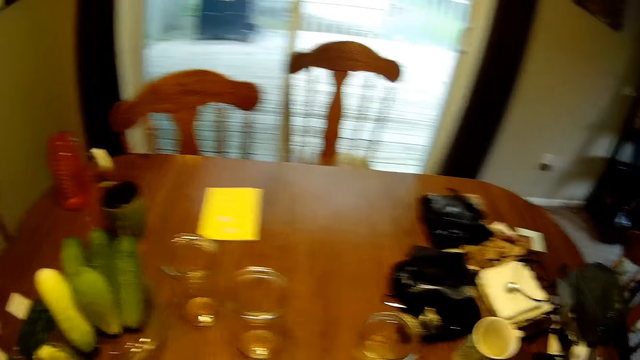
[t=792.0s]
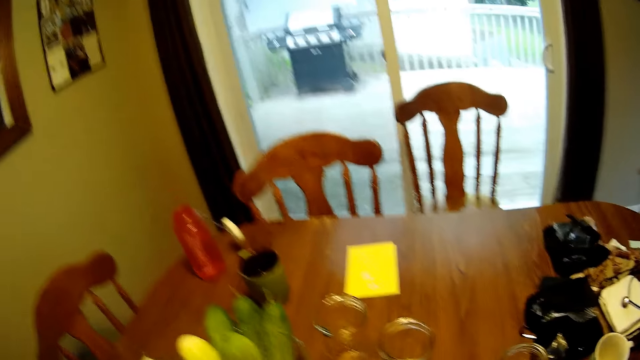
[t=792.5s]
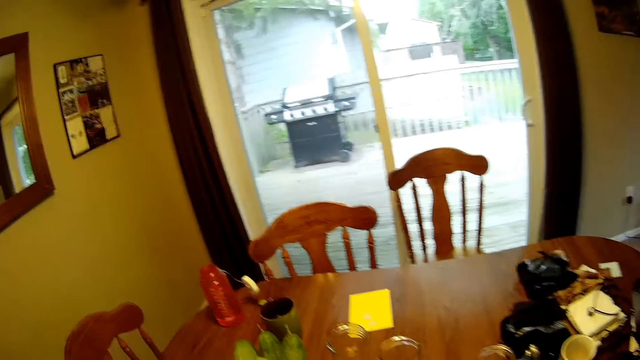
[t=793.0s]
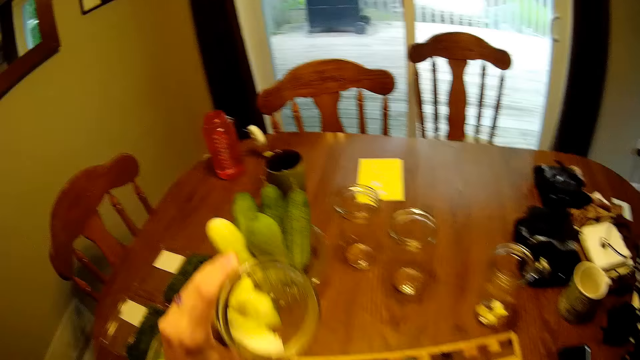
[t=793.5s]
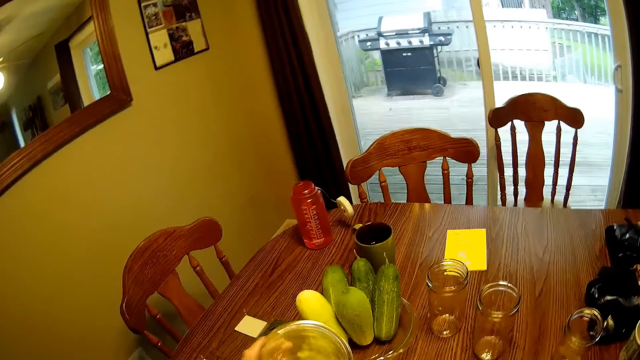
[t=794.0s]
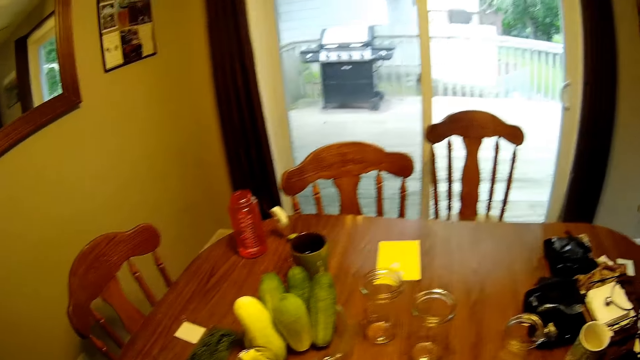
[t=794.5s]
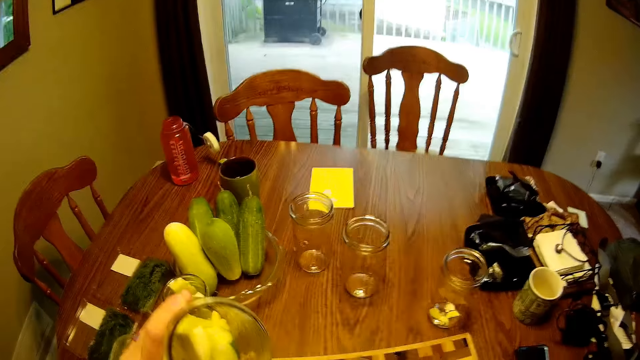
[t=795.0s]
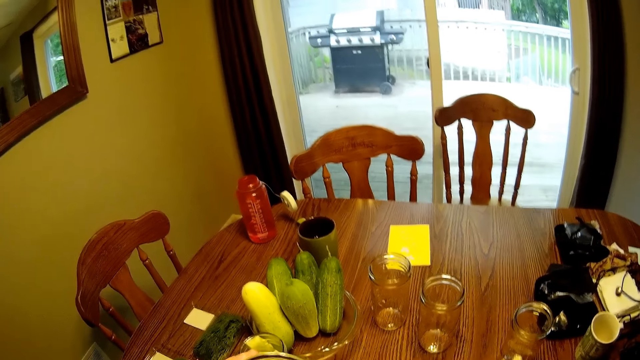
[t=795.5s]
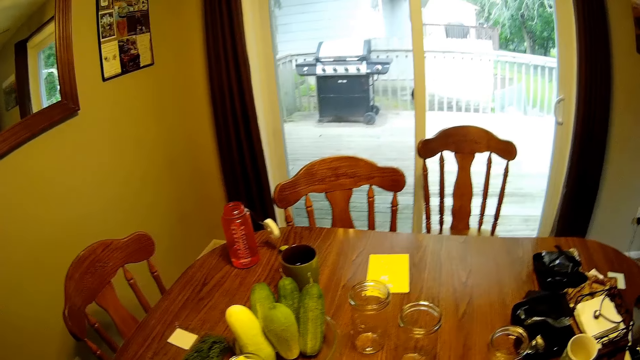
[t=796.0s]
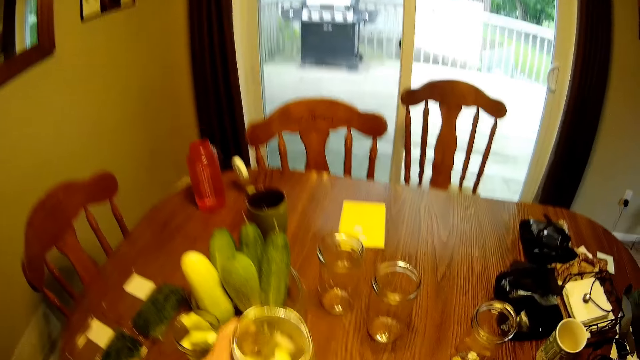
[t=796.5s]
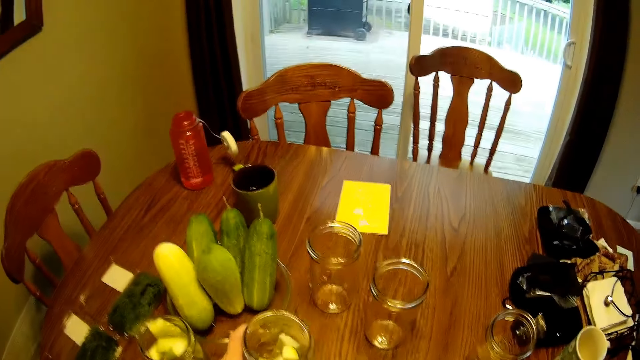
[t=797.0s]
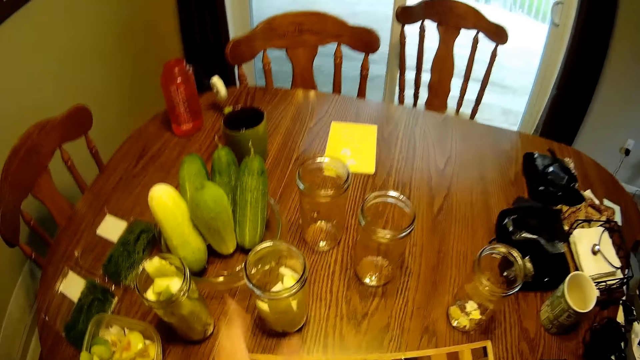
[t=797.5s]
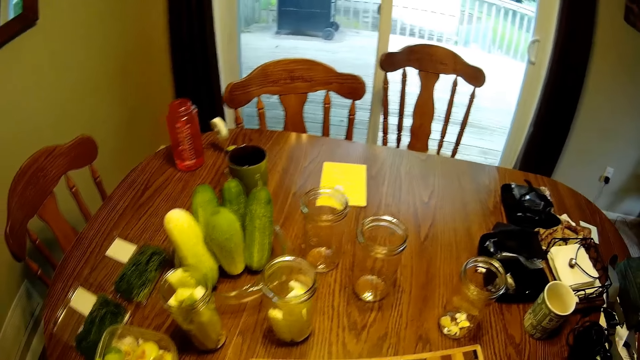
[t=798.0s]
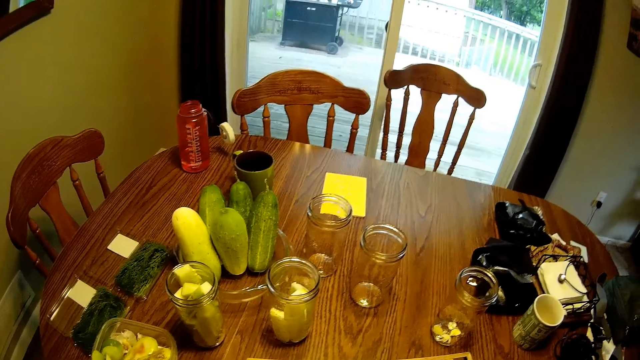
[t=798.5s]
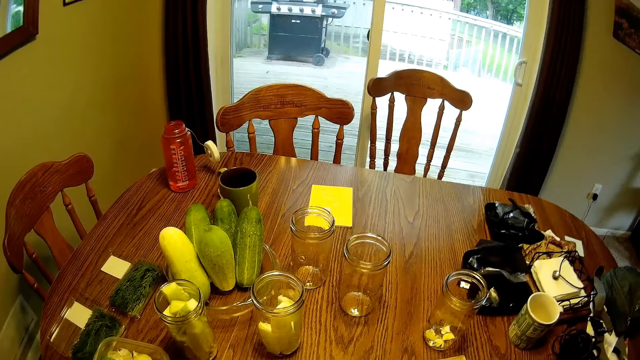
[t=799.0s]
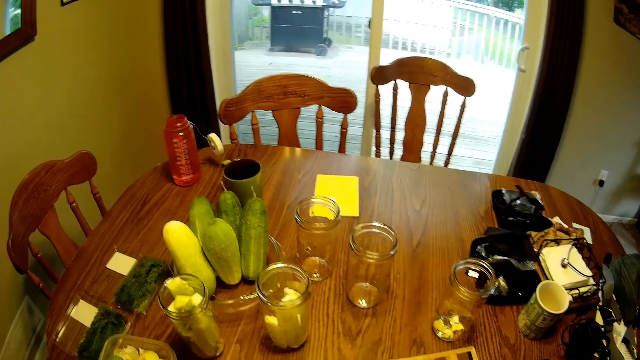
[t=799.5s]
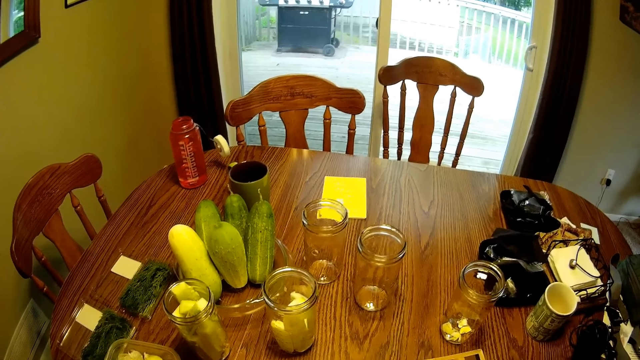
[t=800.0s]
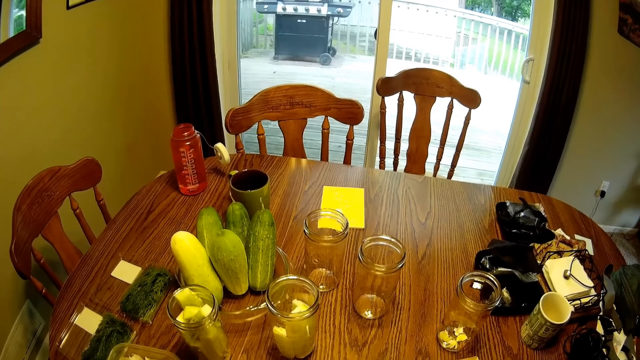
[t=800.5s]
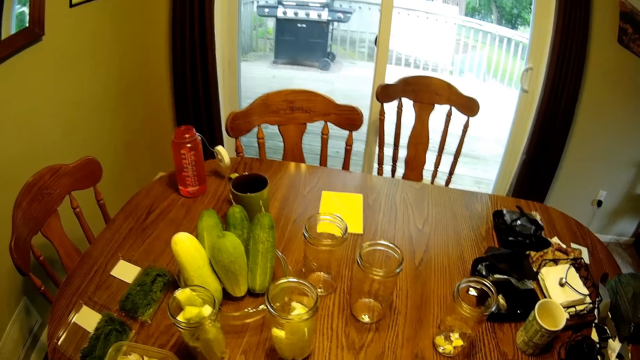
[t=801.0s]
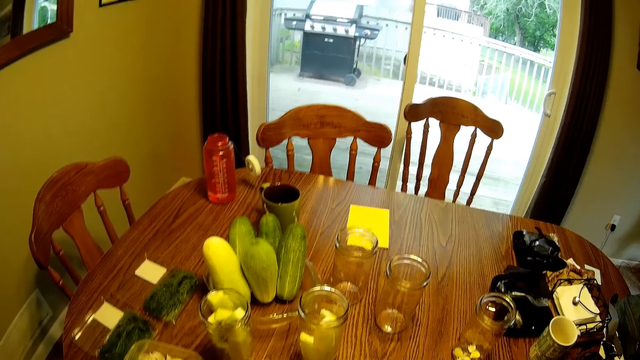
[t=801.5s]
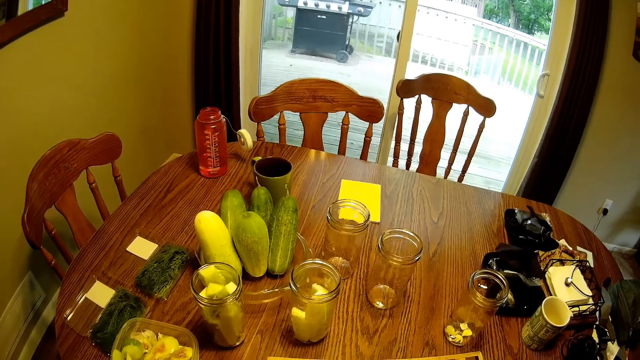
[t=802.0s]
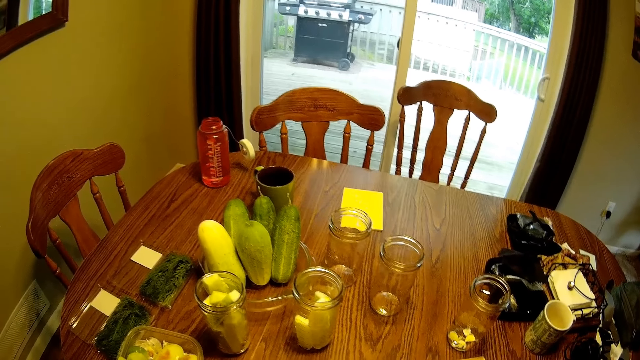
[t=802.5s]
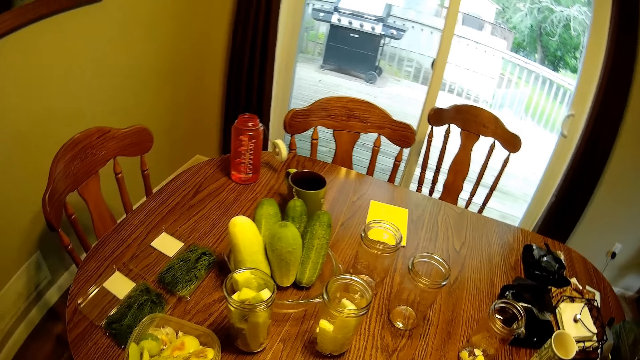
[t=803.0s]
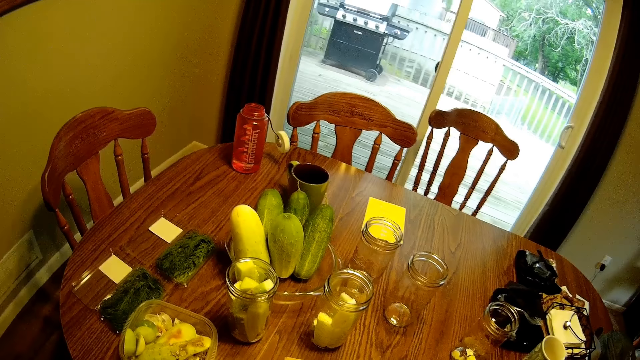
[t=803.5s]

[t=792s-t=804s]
The camera wearer drops a piece of cucumber in the glass jar. They drop the glass jar on the dining table.

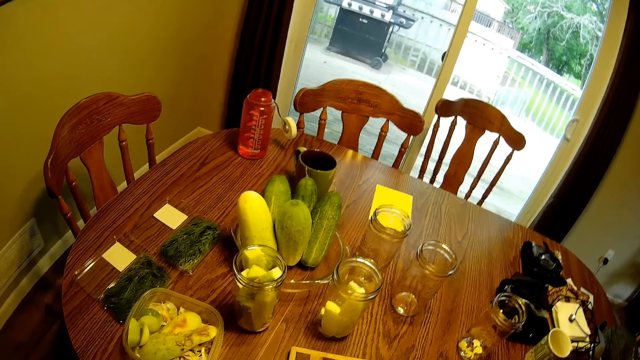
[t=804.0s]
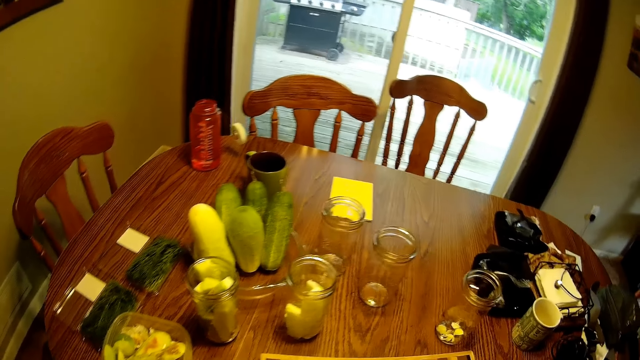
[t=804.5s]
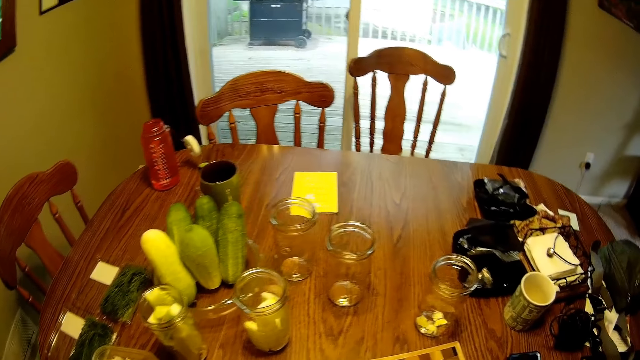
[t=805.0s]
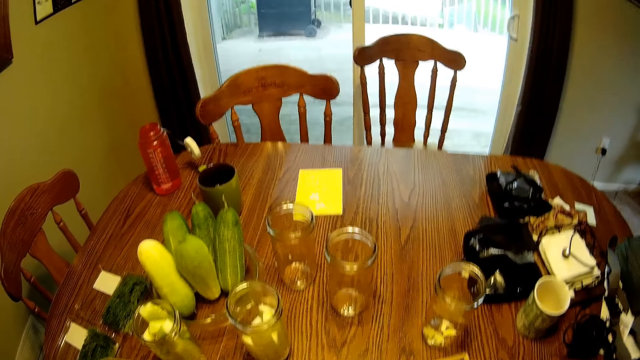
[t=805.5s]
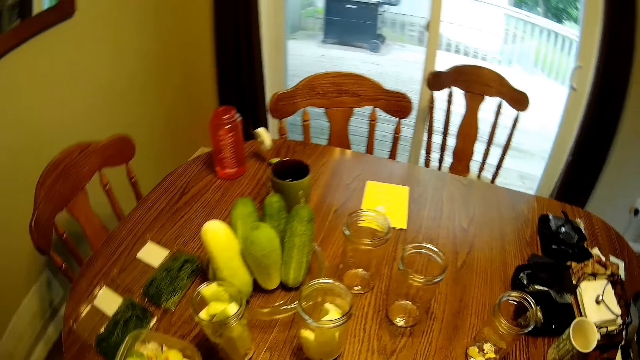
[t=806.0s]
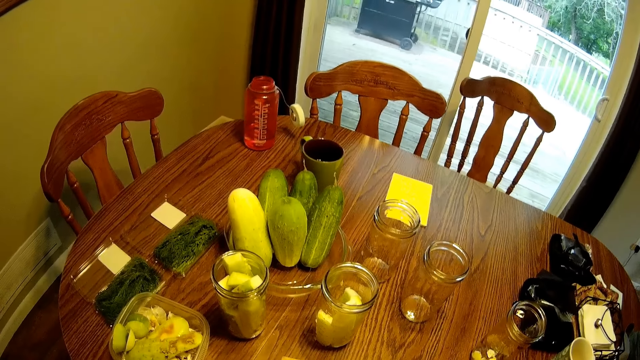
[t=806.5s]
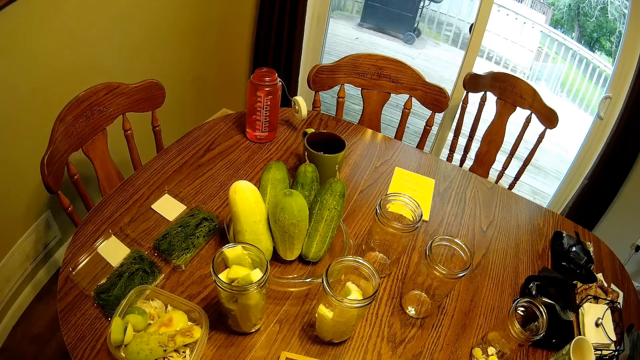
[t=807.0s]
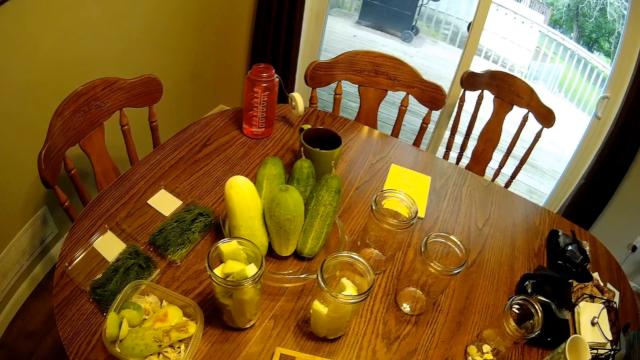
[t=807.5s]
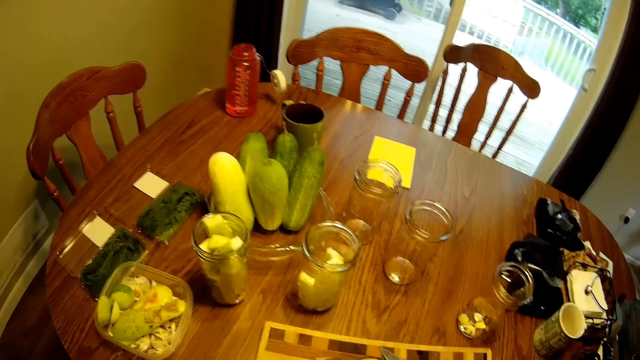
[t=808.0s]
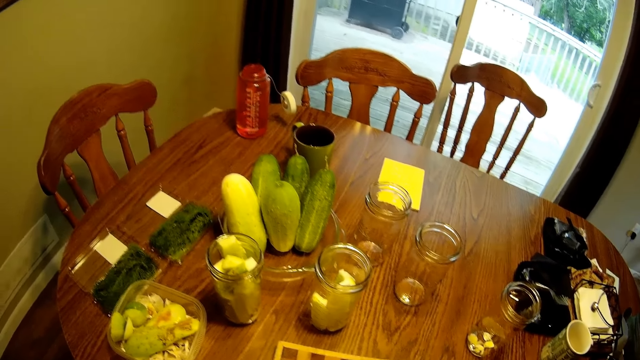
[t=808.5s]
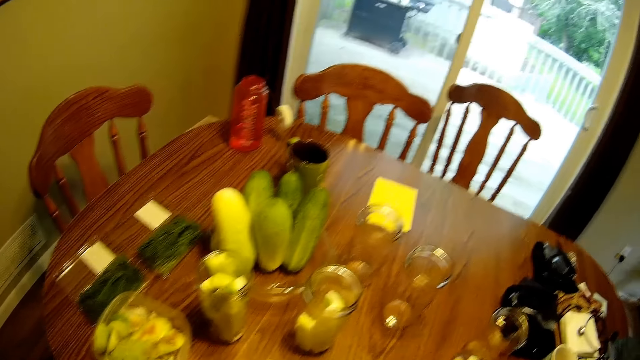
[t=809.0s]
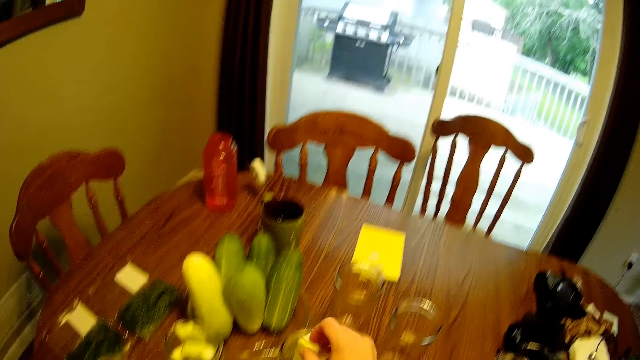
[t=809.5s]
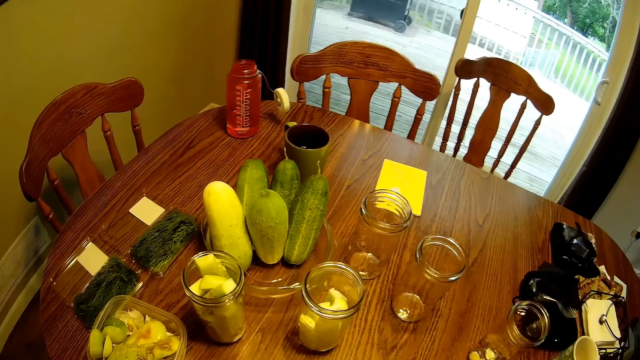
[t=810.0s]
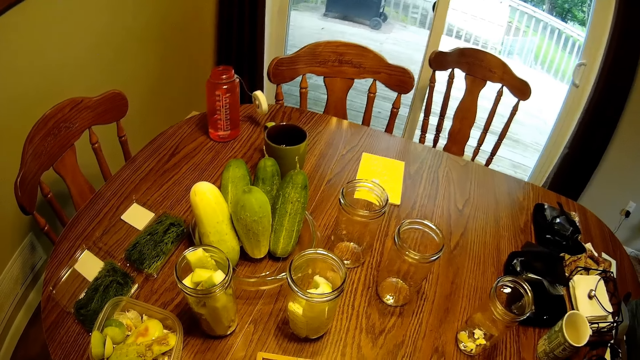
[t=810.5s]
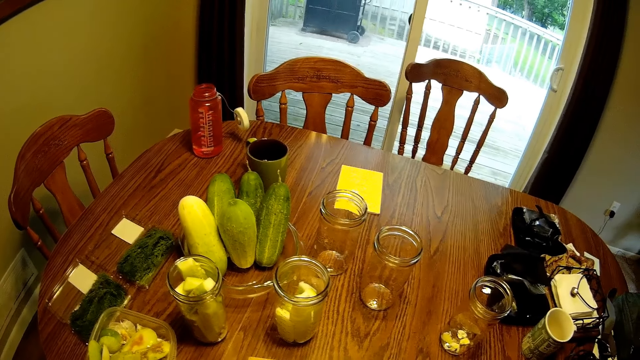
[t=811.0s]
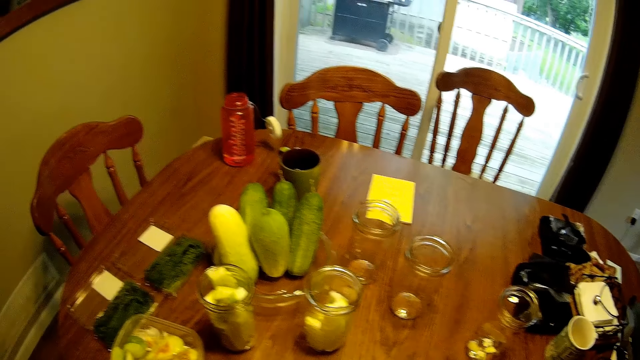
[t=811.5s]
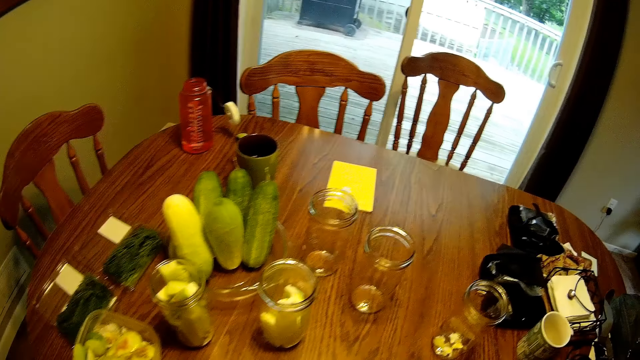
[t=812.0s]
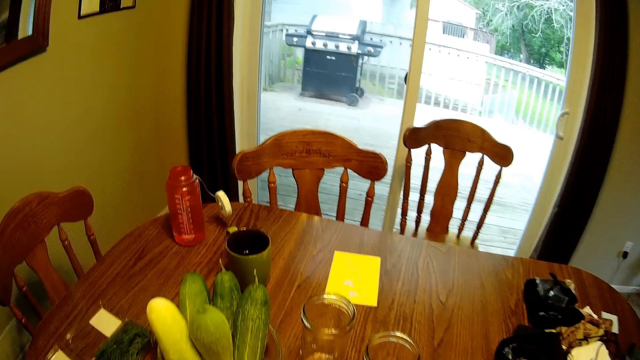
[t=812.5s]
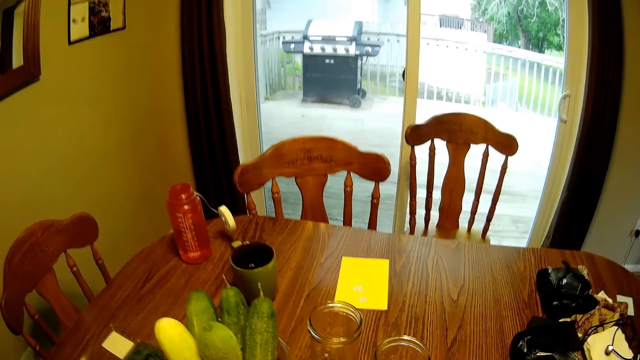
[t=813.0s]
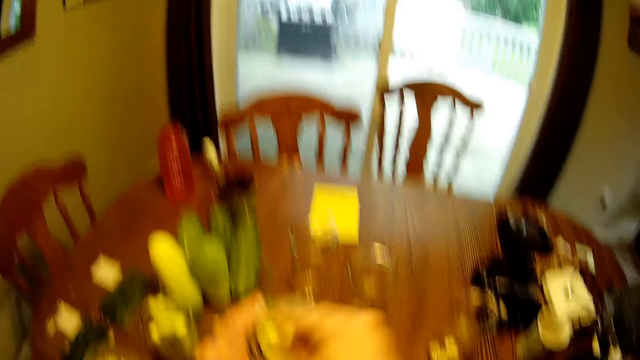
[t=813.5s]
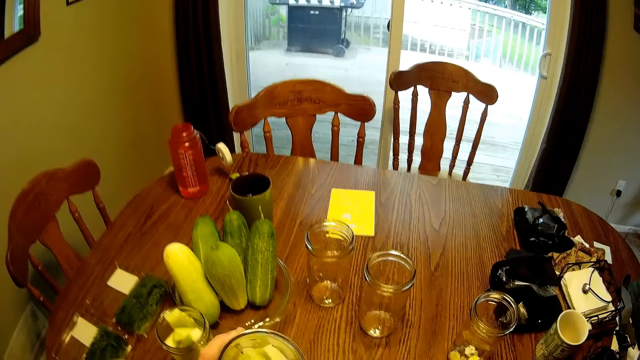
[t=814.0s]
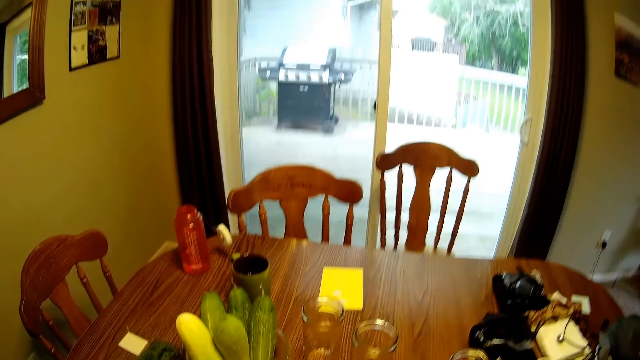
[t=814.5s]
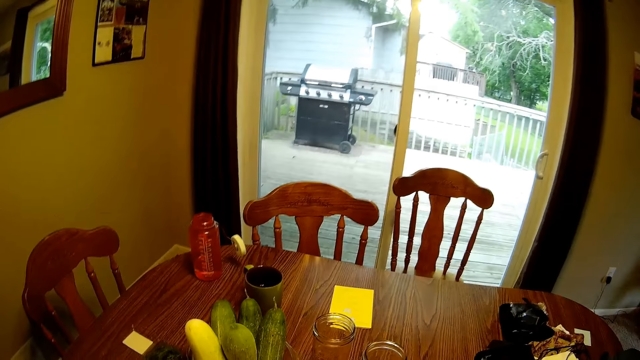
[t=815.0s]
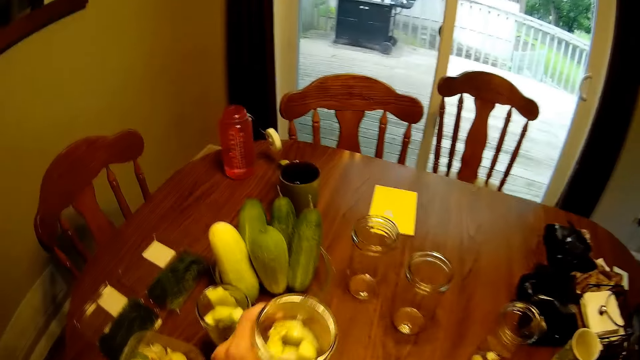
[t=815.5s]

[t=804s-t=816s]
The camera wearer drops a piece of cucumber in the glass jar. They drop pieces of cucumber in another glass jar repeatedly. They pick up the glass.
